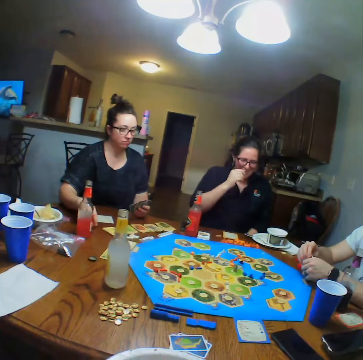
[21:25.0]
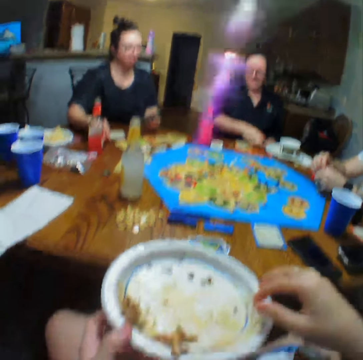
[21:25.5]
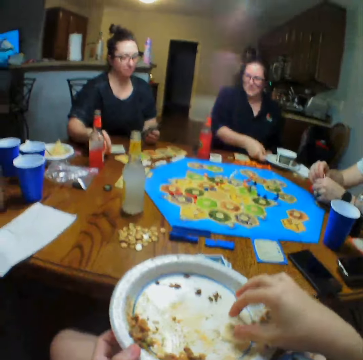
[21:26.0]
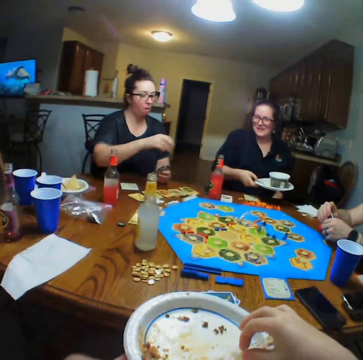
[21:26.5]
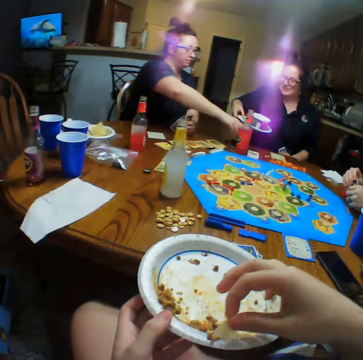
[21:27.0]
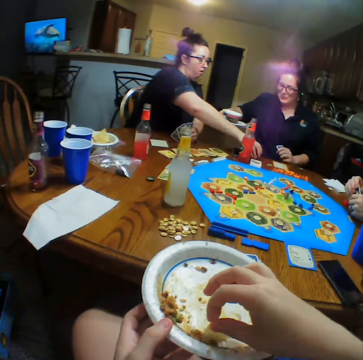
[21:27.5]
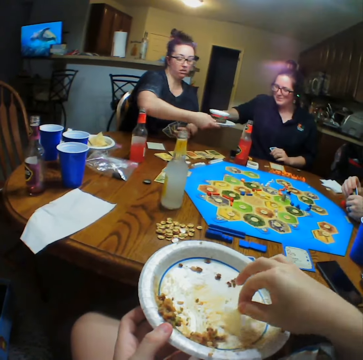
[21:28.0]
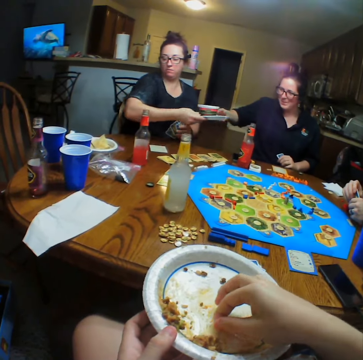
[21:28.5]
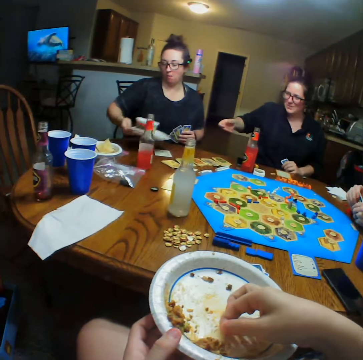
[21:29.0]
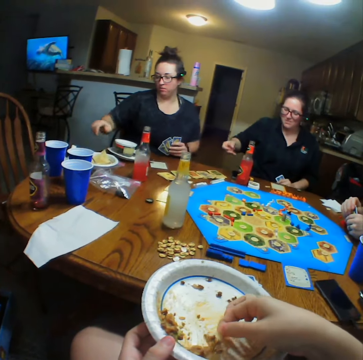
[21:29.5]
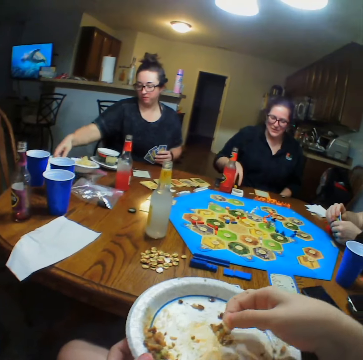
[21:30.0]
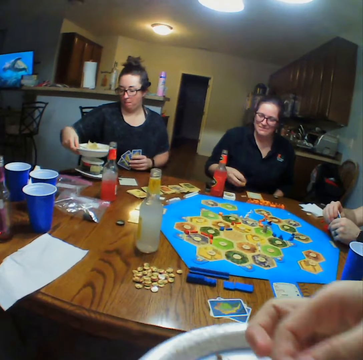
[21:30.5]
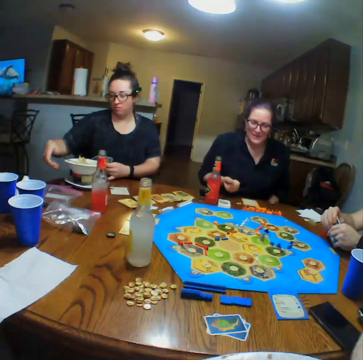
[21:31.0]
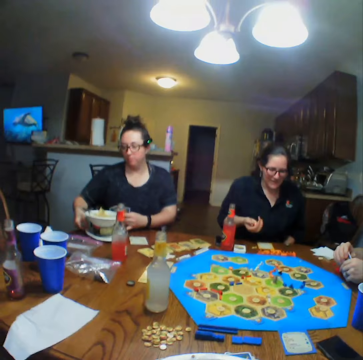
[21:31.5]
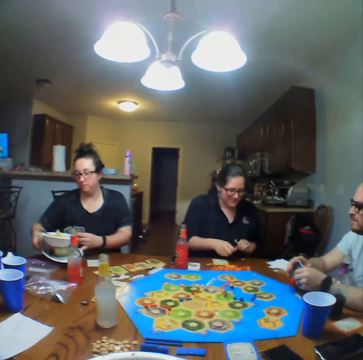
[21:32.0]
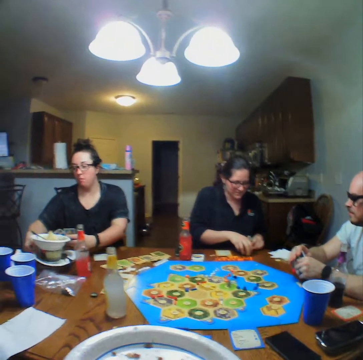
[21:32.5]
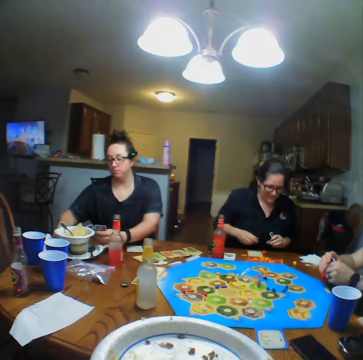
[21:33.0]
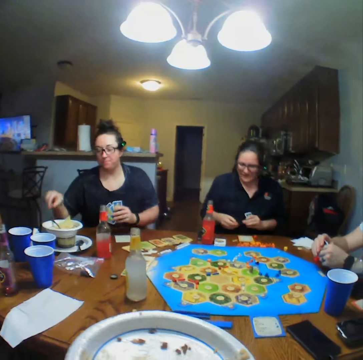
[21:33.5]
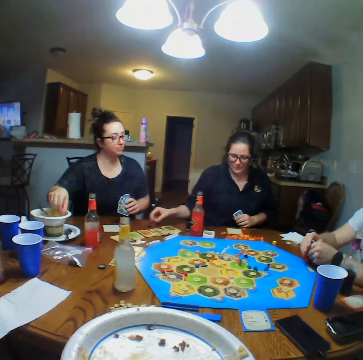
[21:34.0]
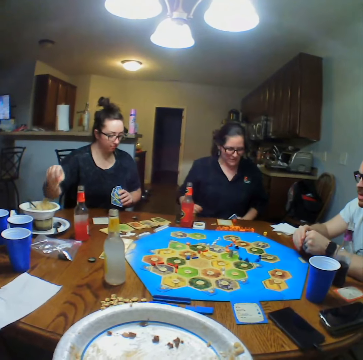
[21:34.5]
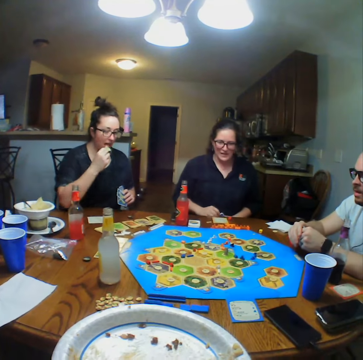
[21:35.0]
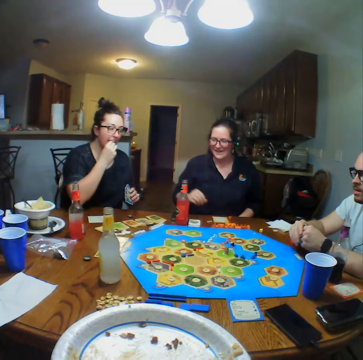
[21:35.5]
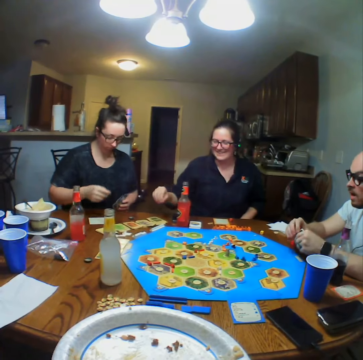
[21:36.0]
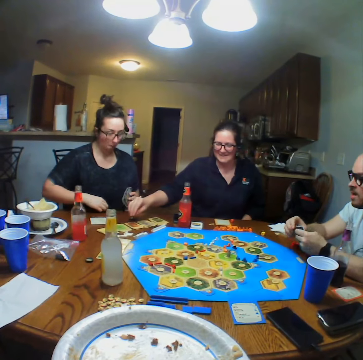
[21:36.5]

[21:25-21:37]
A woman gives another woman the plates. The other woman places the plates on the table and pushes the plates aside. The camera wearer eats the food.

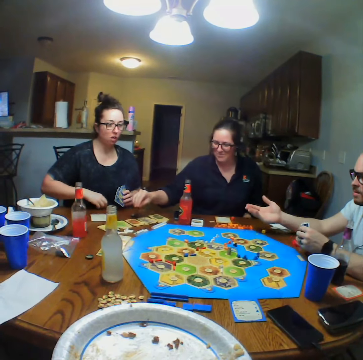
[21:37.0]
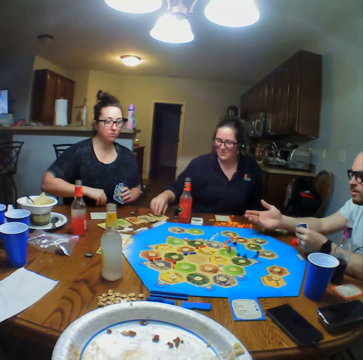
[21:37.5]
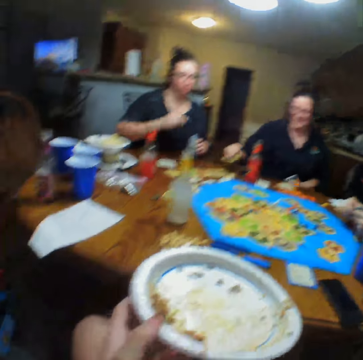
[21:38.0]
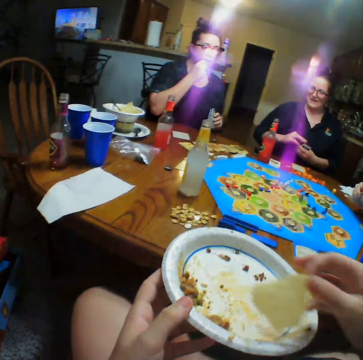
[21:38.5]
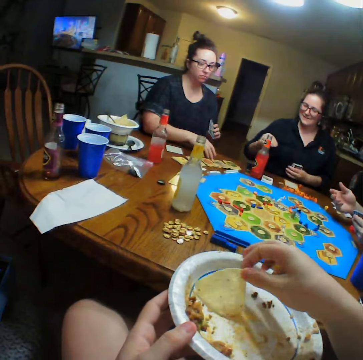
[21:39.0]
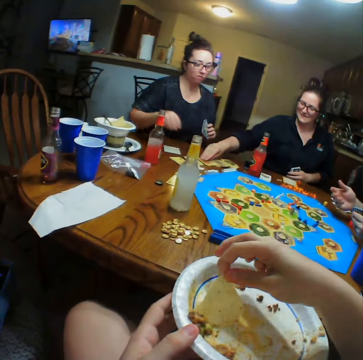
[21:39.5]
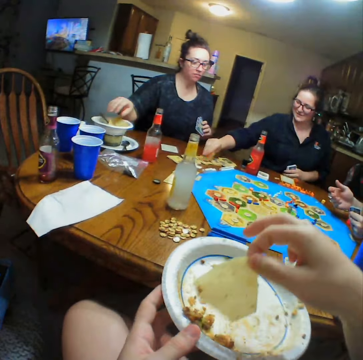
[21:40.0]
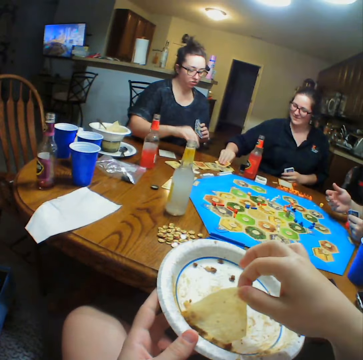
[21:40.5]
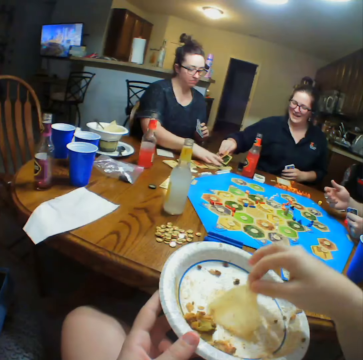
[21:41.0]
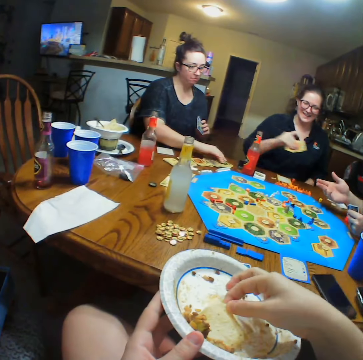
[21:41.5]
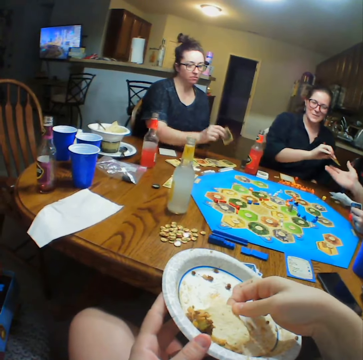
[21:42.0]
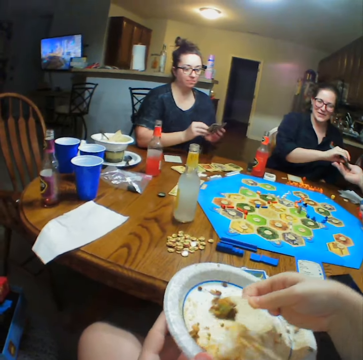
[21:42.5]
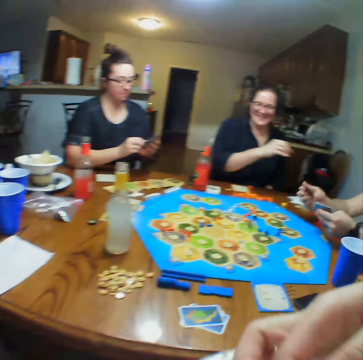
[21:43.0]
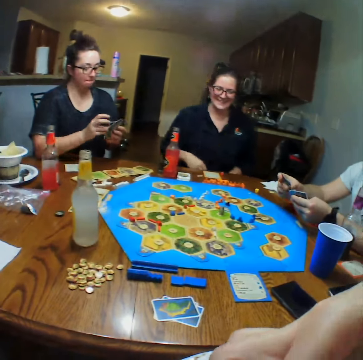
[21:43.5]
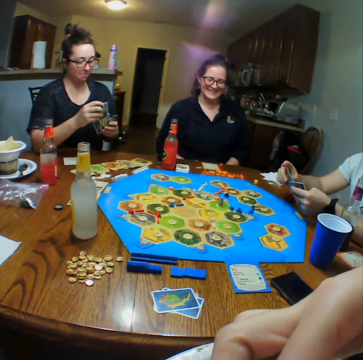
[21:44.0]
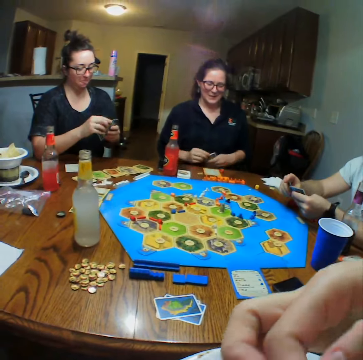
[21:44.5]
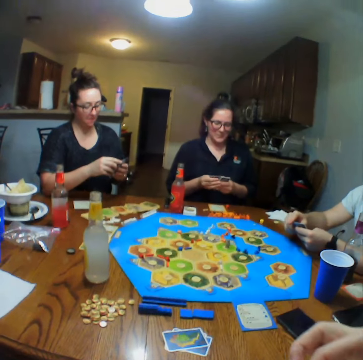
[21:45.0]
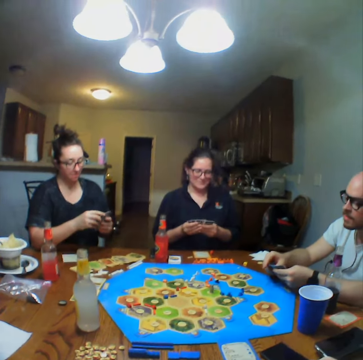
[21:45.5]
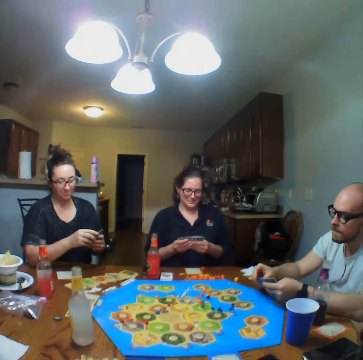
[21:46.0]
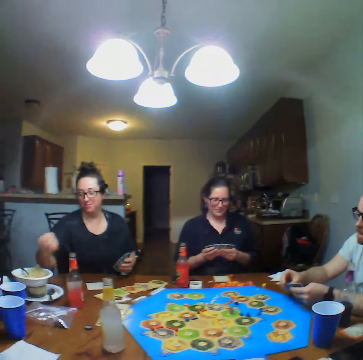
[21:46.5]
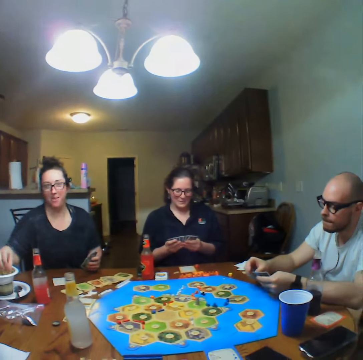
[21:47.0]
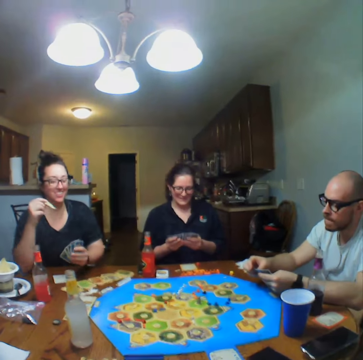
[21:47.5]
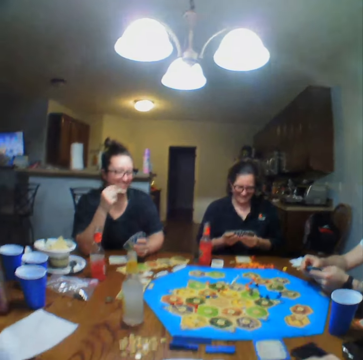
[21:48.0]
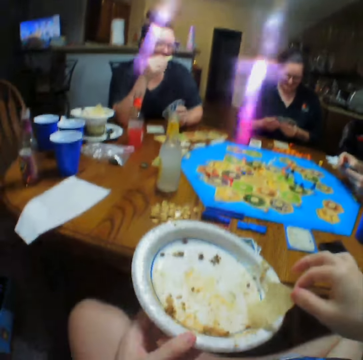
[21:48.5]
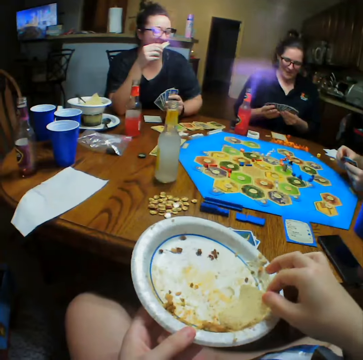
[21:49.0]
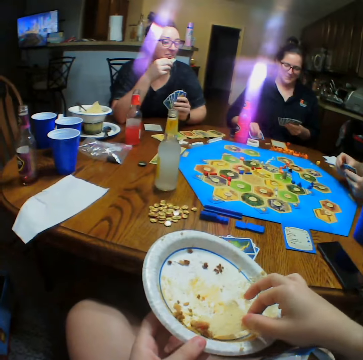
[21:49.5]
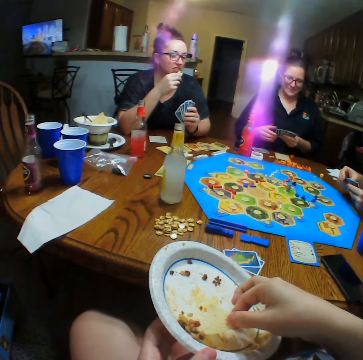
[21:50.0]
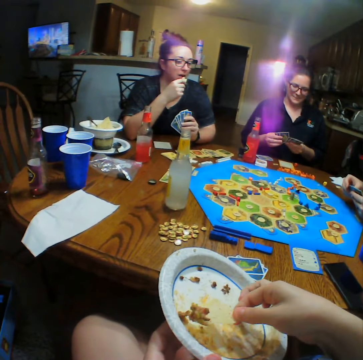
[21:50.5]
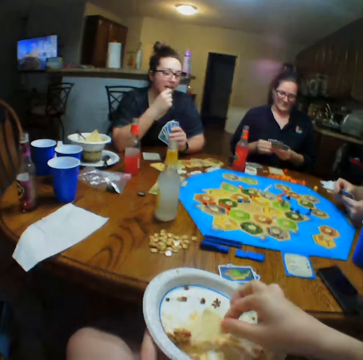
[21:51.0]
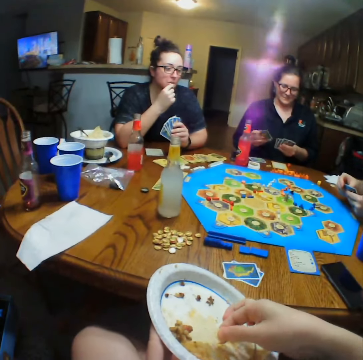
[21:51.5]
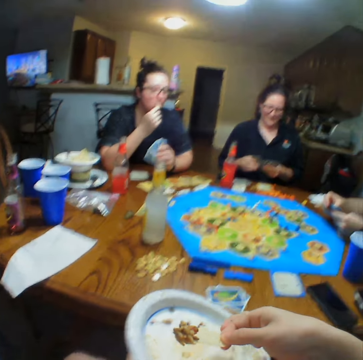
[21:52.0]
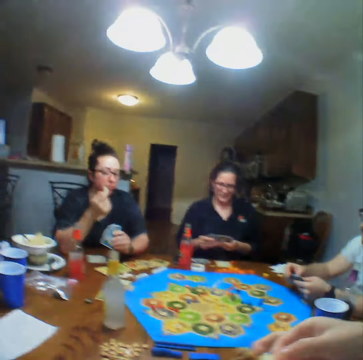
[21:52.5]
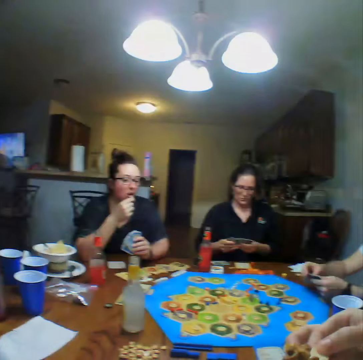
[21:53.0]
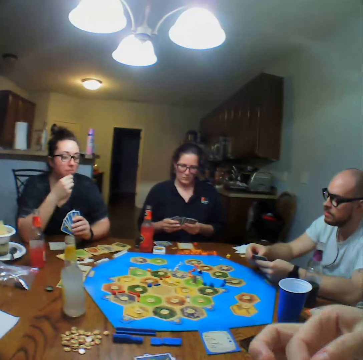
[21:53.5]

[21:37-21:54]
A man talks. A woman picks a card from the table. The camera wearer eats. Another woman picks a card from the table. The first woman gives the man a card. The other woman takes chips from the plate and eats the chips. The camera wearer eats.

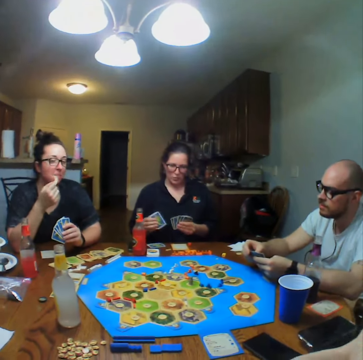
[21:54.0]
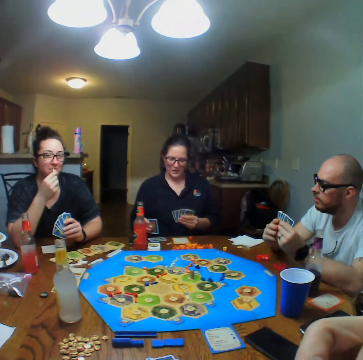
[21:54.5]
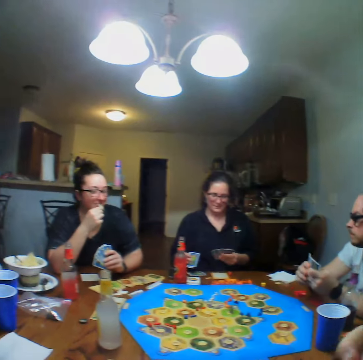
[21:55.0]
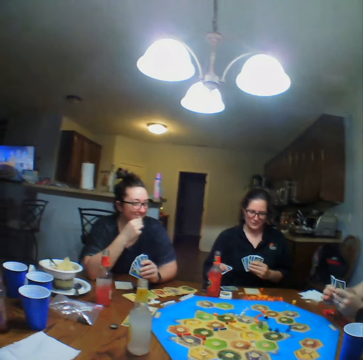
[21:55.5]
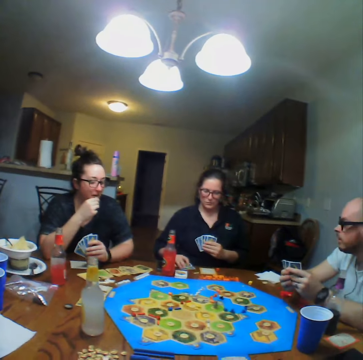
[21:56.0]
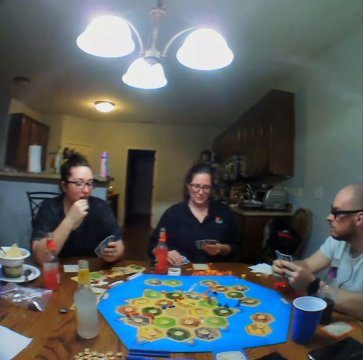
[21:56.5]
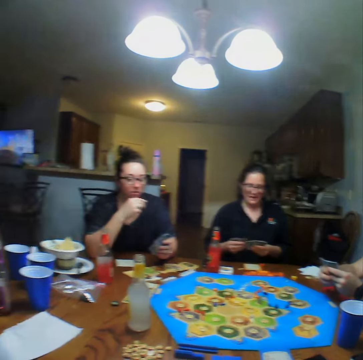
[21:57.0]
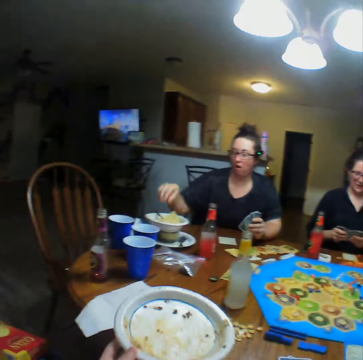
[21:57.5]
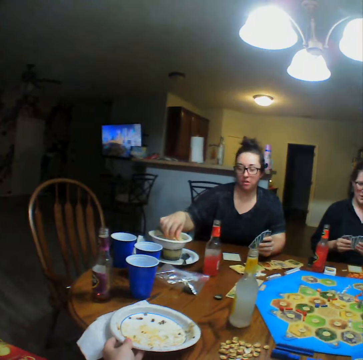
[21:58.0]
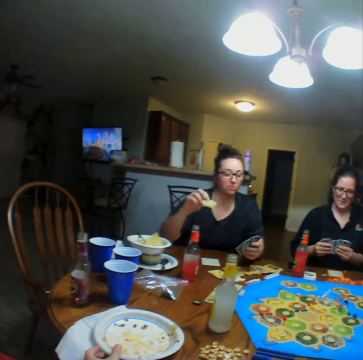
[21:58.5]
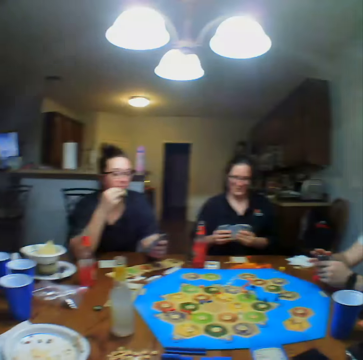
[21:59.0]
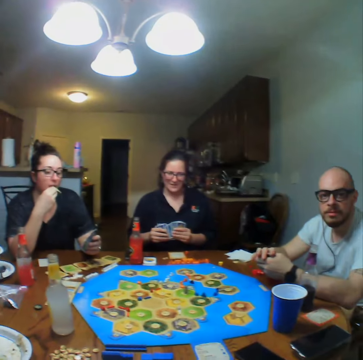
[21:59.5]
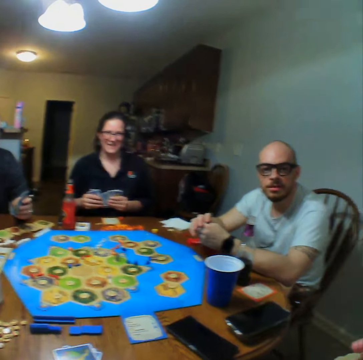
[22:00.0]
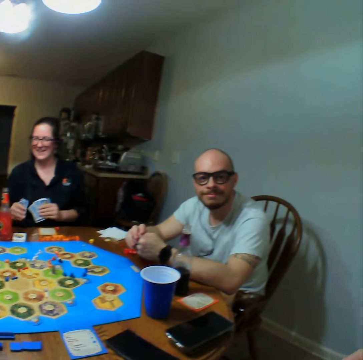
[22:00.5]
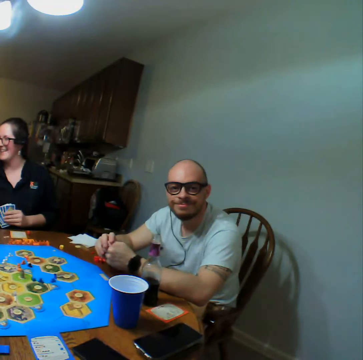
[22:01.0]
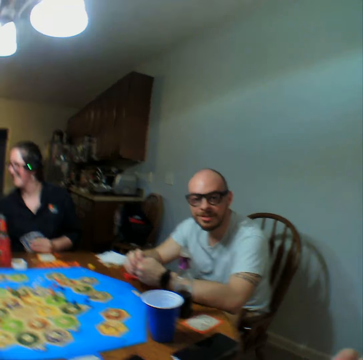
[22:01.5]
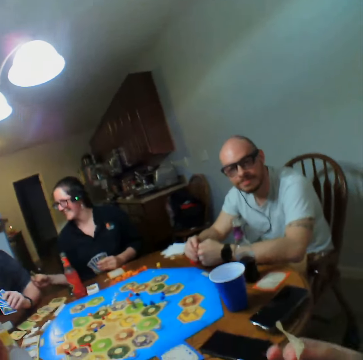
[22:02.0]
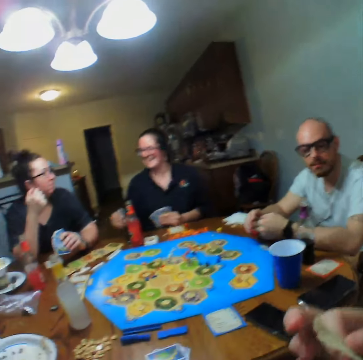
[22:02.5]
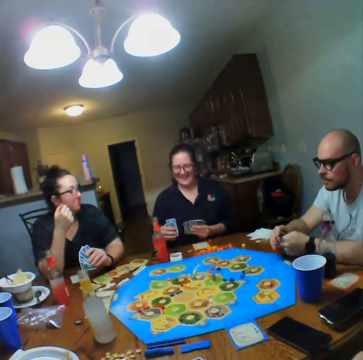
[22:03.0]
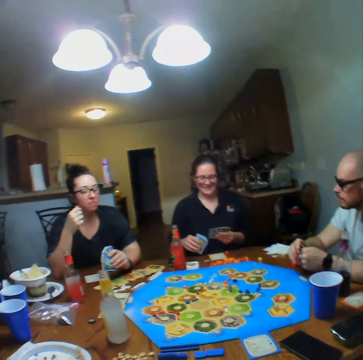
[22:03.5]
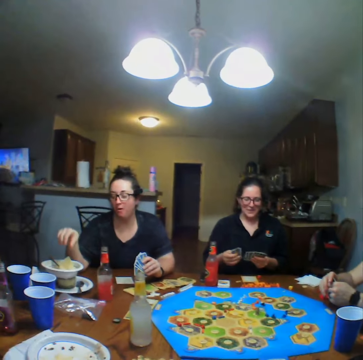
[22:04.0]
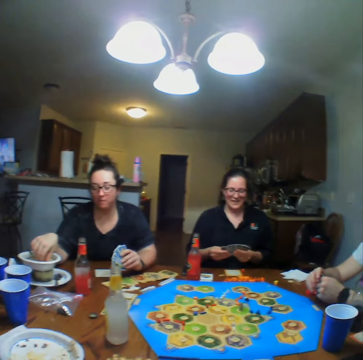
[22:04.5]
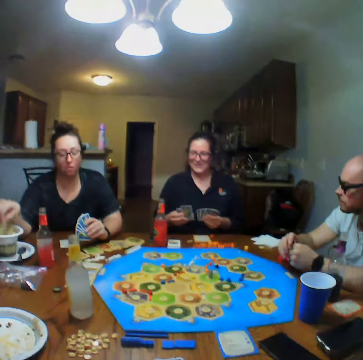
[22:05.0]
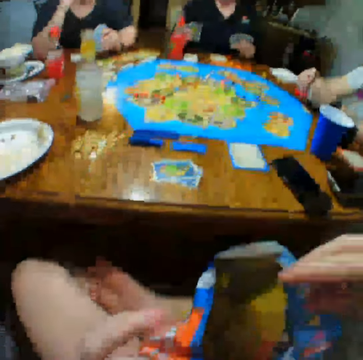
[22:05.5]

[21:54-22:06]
A woman places the card on the table. The camera wearer places the plate on the table. Another woman takes chips from the plate. The camera wearer looks at a man. The other woman eats the chips. A lady eats. Another lady plays the cards. The second woman takes chips from the plate.
